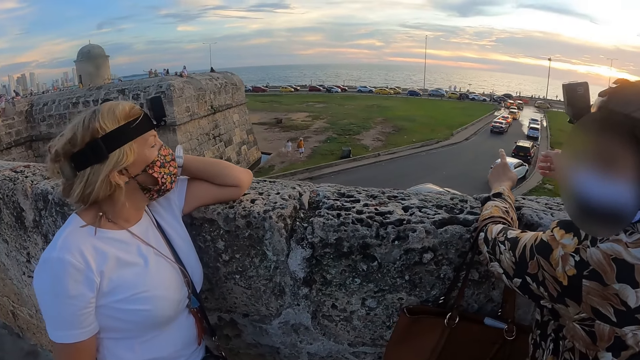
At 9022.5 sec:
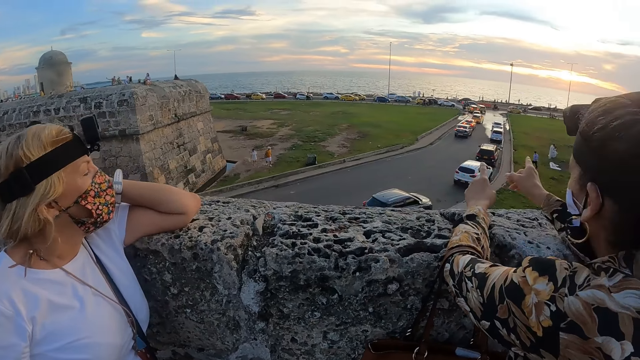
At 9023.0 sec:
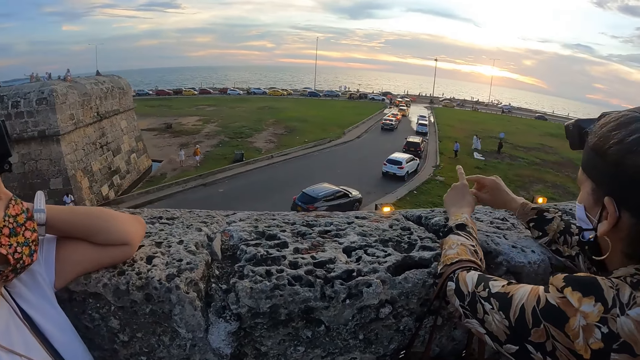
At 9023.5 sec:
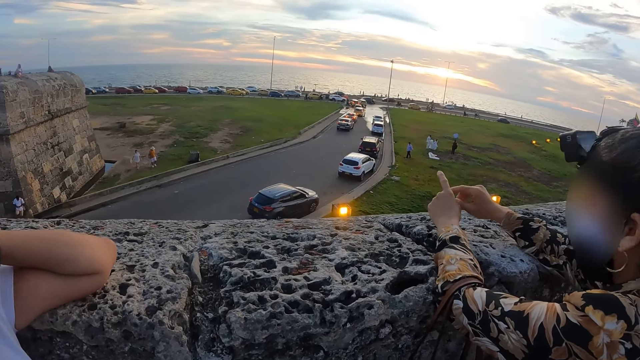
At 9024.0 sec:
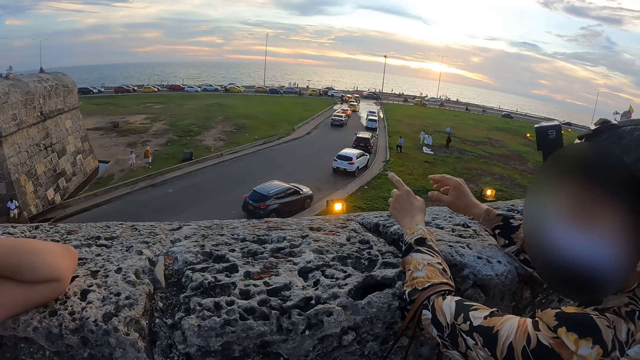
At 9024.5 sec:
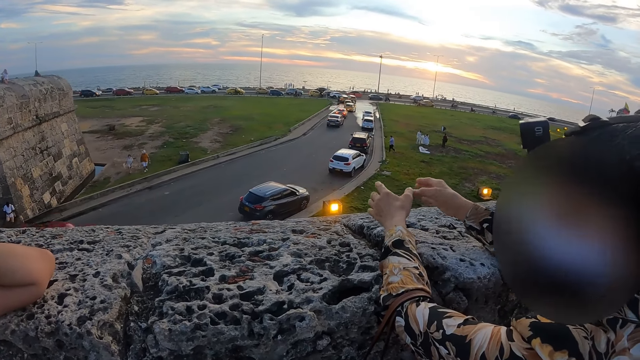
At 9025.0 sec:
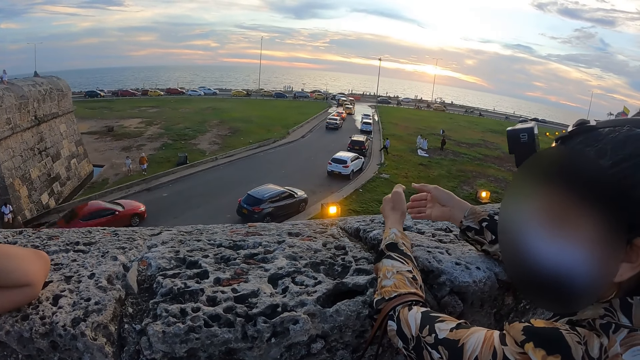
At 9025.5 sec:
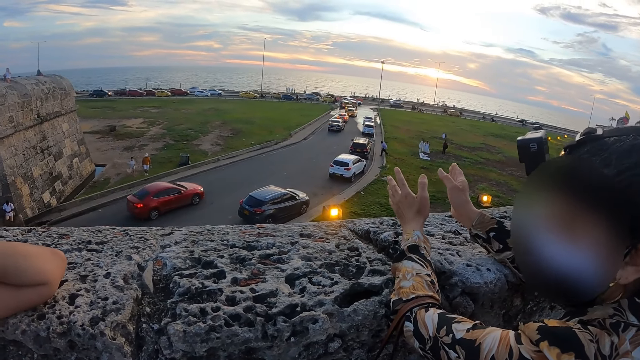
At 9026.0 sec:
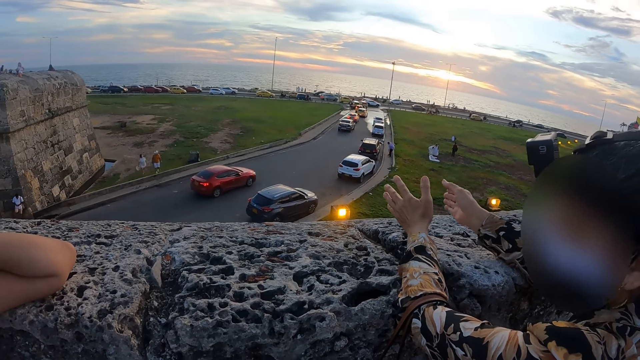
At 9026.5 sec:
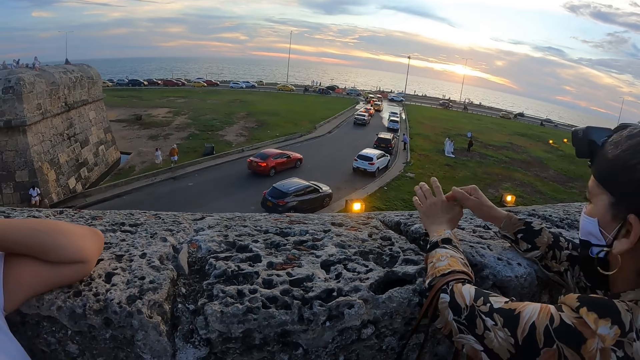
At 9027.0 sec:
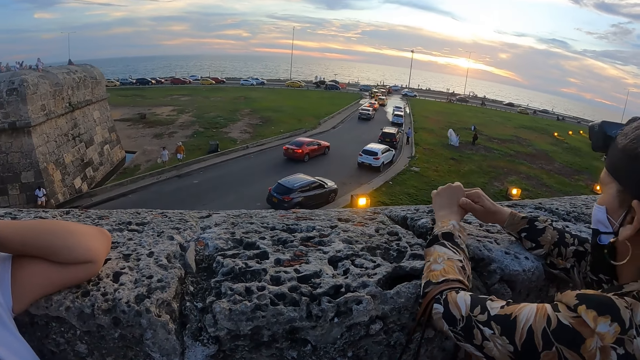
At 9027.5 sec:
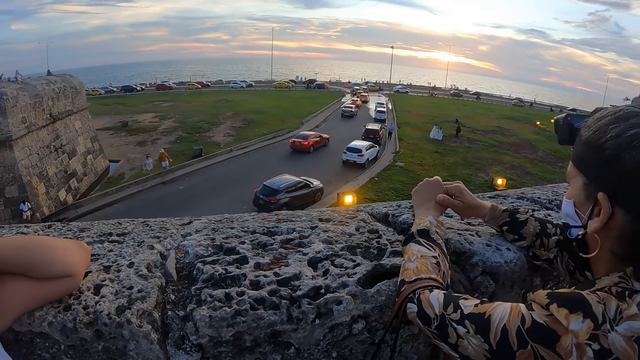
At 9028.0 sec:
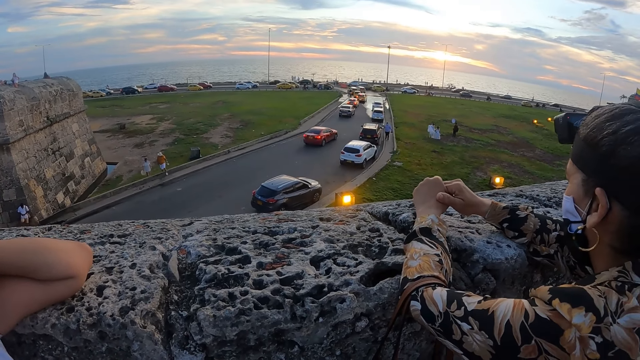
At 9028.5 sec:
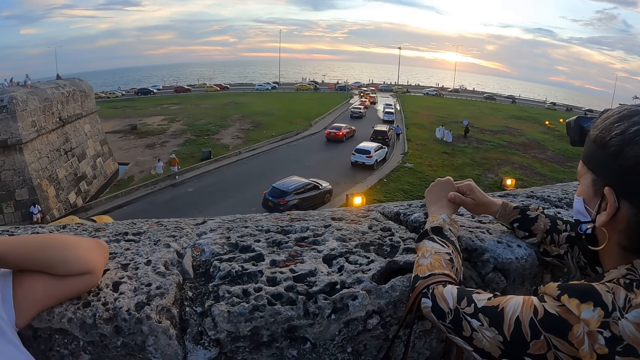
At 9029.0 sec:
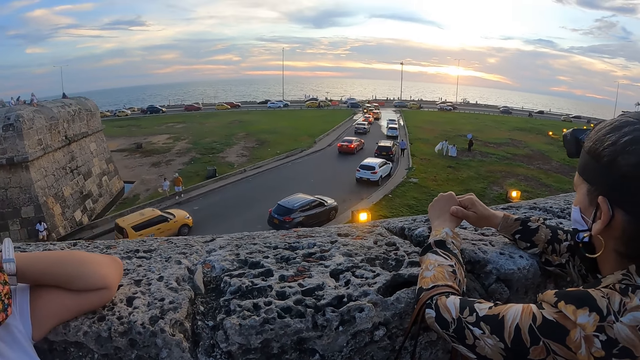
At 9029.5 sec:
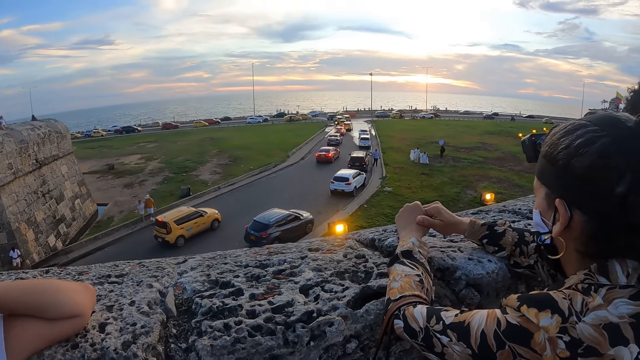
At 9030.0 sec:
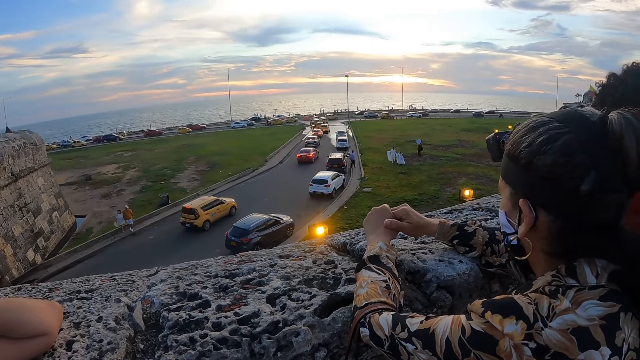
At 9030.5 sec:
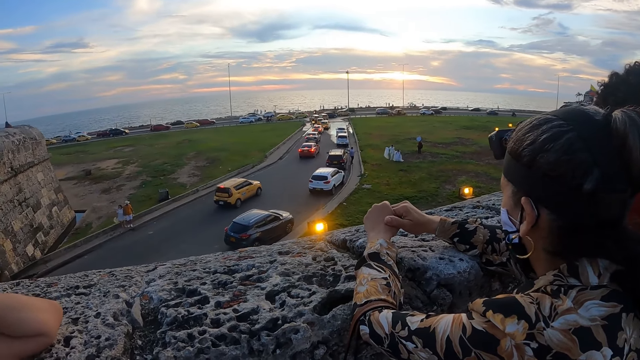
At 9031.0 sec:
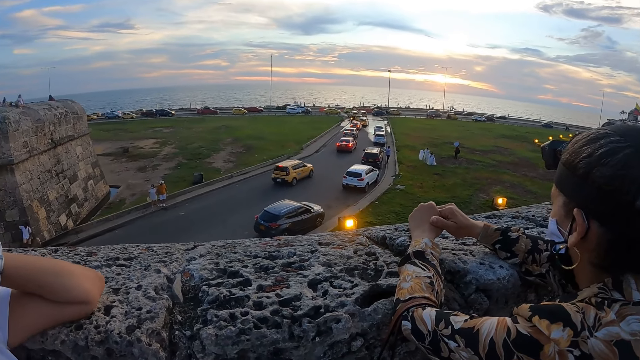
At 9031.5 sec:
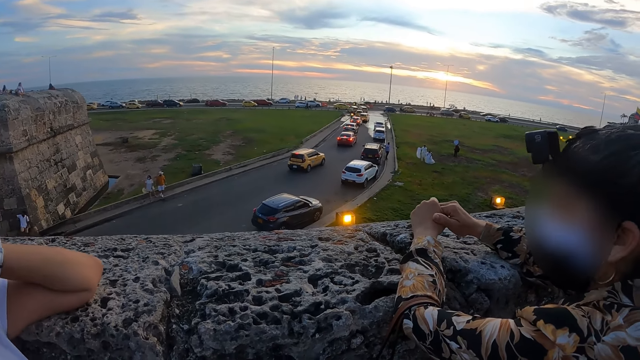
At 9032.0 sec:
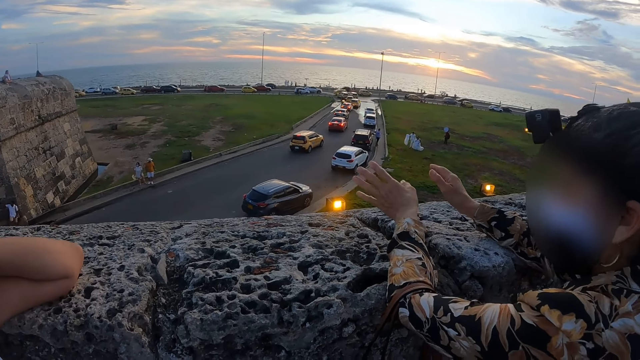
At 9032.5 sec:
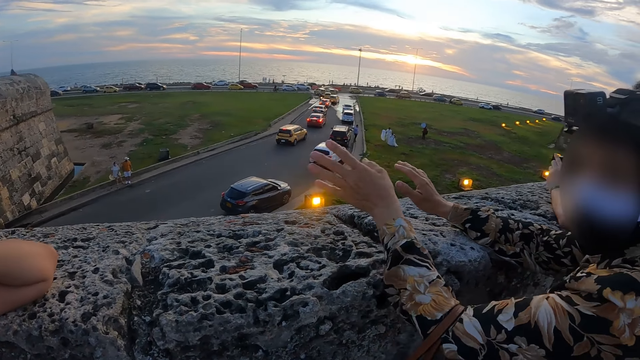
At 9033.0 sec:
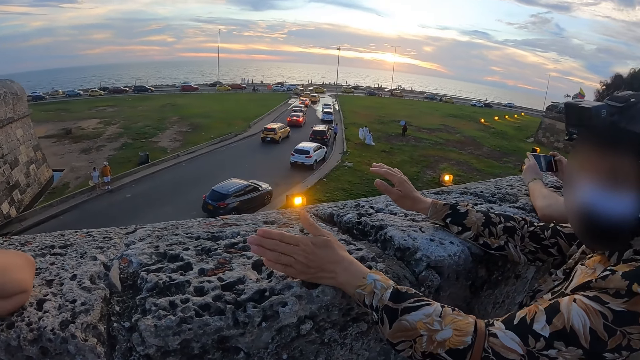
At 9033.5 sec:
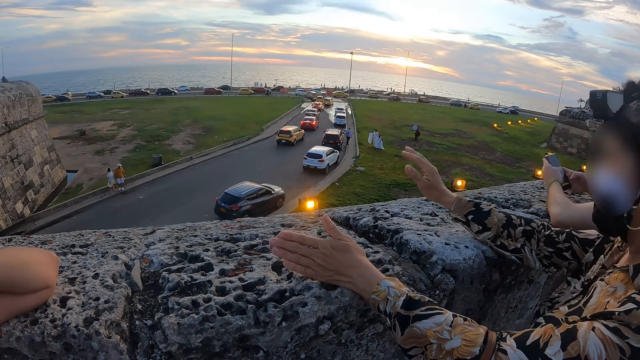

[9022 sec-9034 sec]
A woman points at vehicles. The woman interacts with another woman. The camera wearer looks around.

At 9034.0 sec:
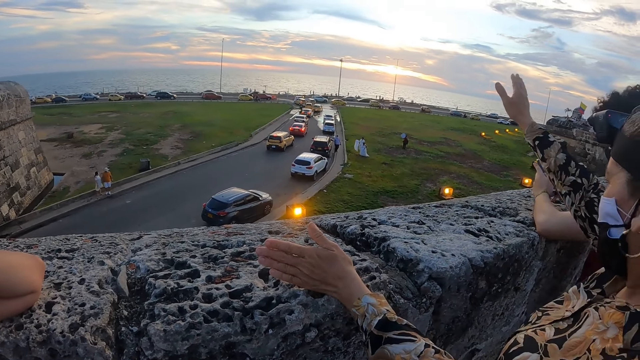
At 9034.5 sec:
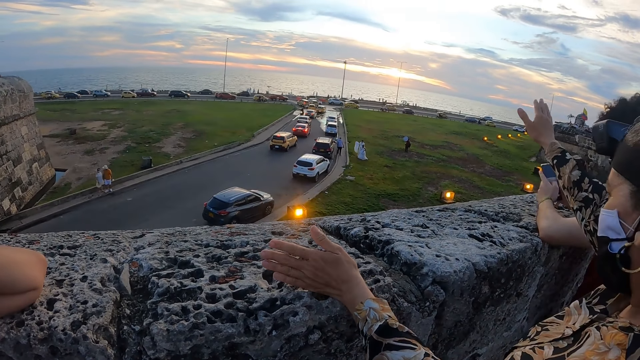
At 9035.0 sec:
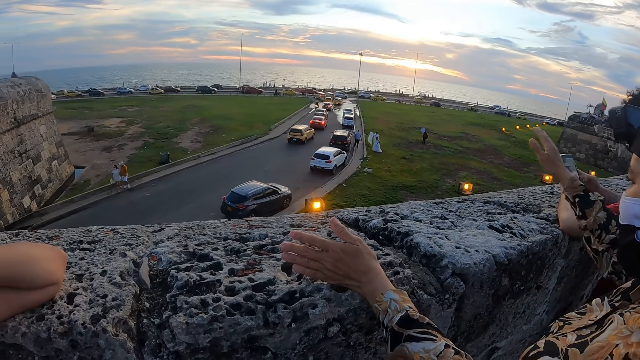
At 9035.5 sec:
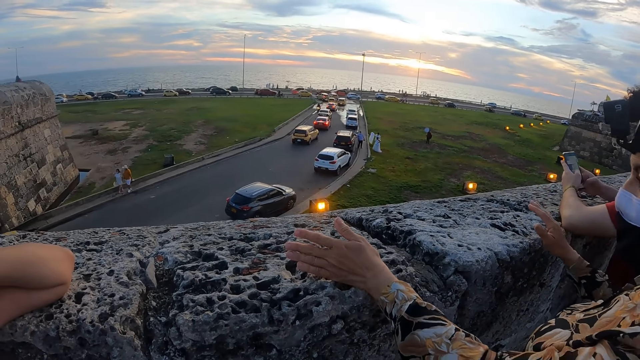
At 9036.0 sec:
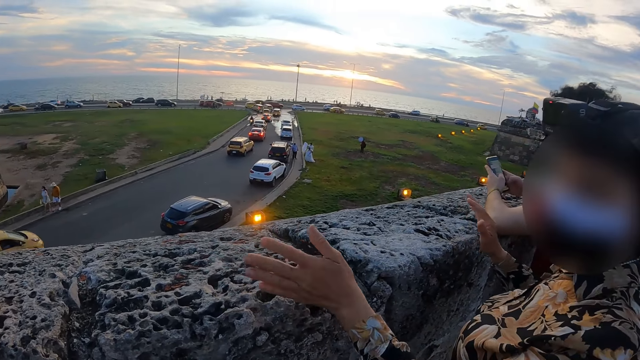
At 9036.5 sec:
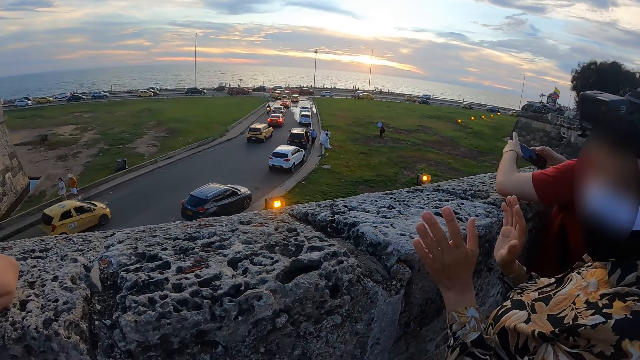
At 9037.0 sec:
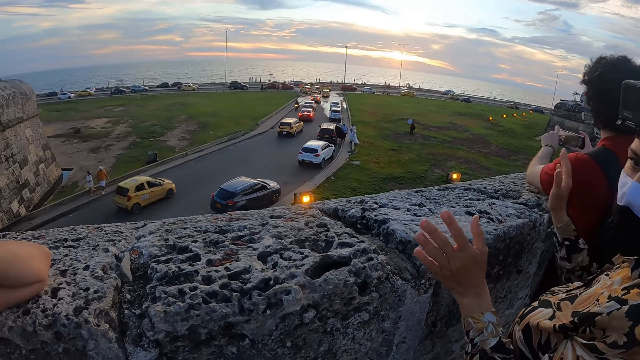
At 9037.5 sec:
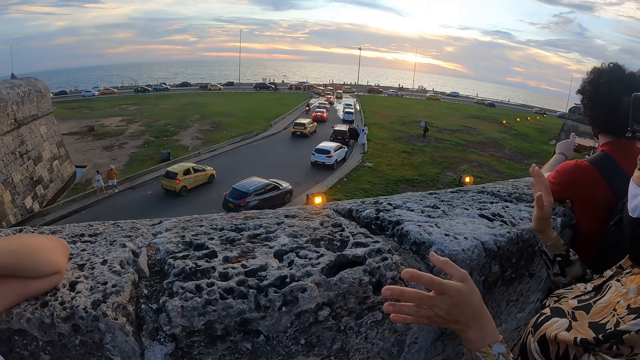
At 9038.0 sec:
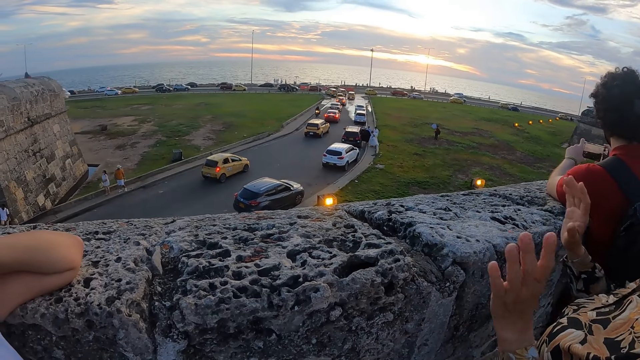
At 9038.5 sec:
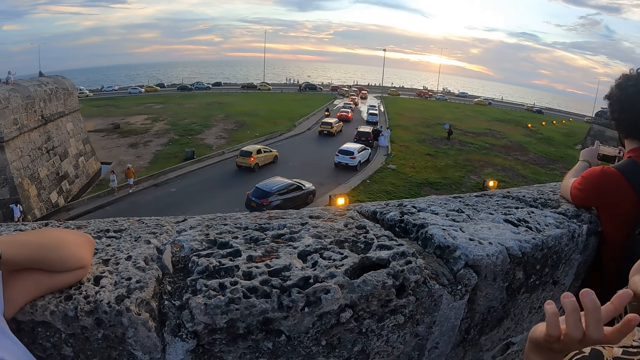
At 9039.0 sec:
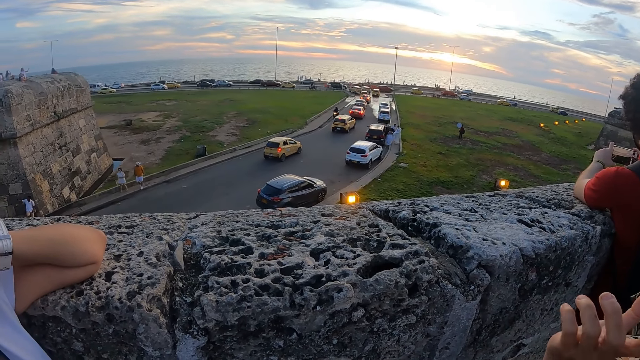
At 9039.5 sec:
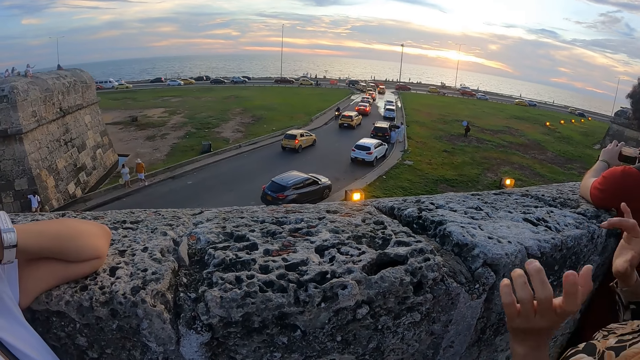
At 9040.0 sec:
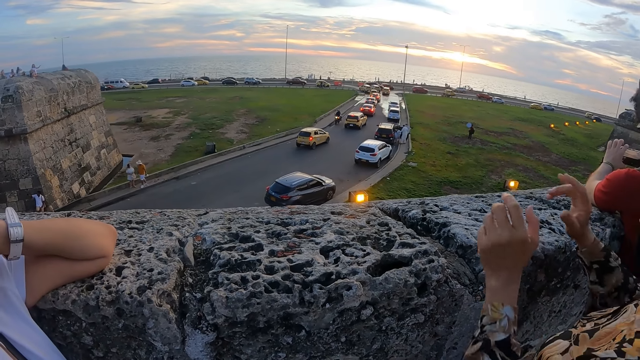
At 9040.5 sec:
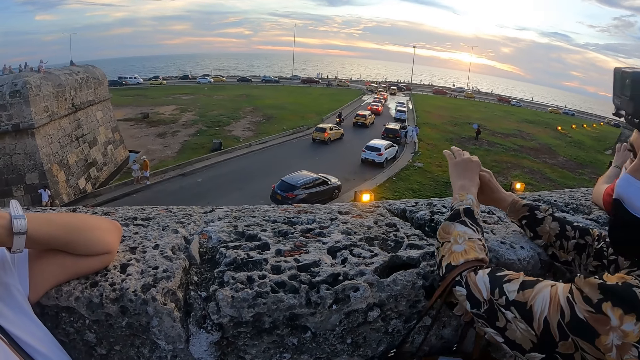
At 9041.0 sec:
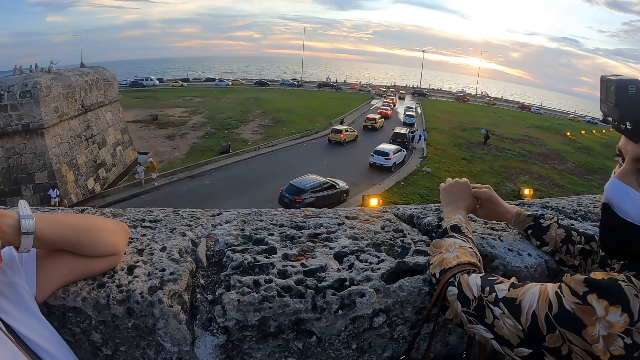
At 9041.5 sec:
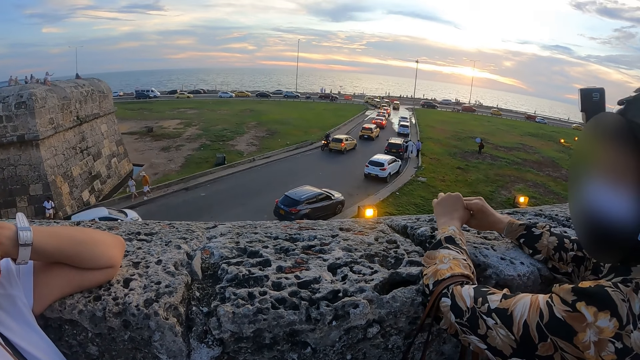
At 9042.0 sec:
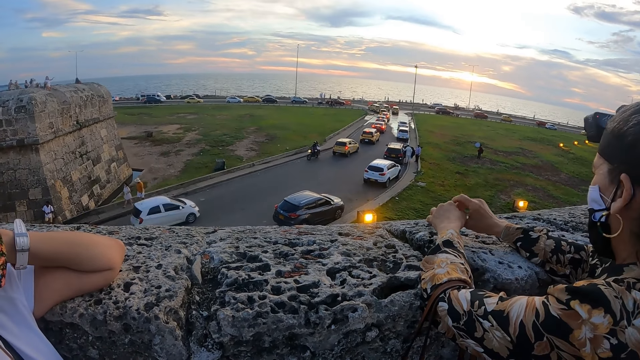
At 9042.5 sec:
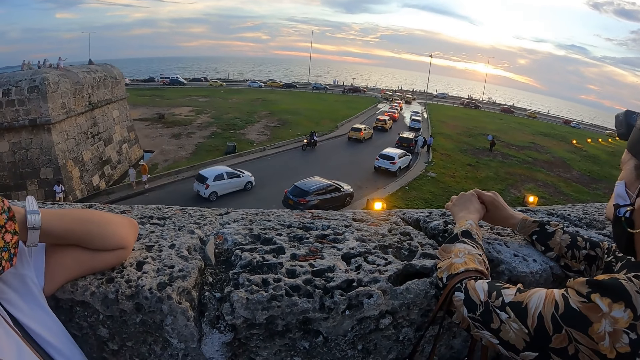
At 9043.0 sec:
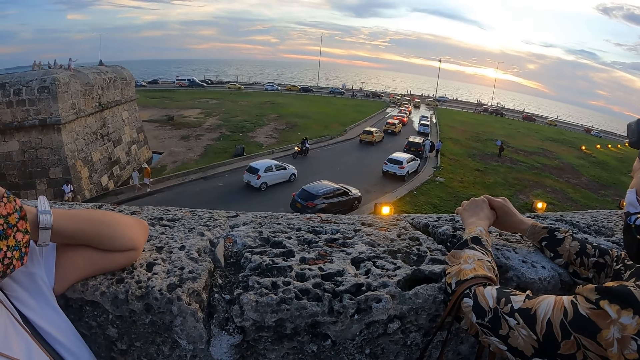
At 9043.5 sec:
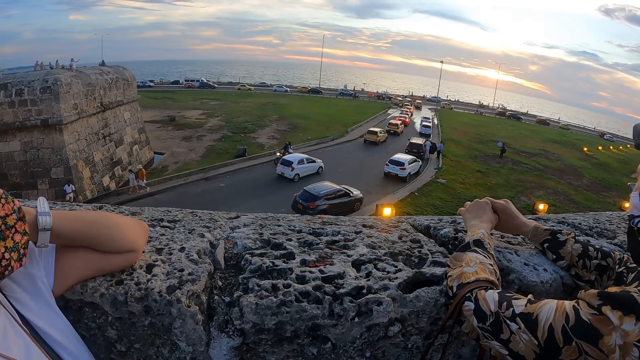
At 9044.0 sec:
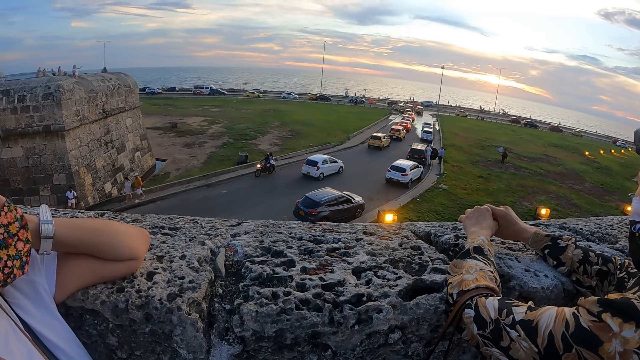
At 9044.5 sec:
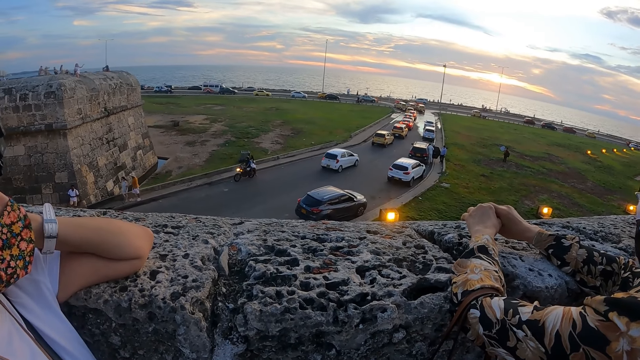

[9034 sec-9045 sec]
A woman lifts up her right hand. The woman interacts with another woman. The first woman rests both hands on the wall stone.
